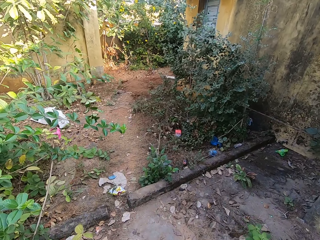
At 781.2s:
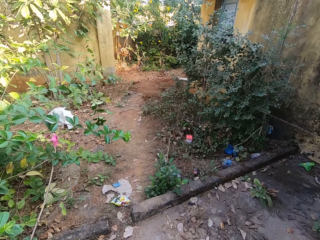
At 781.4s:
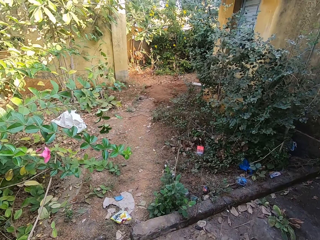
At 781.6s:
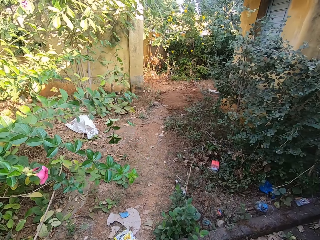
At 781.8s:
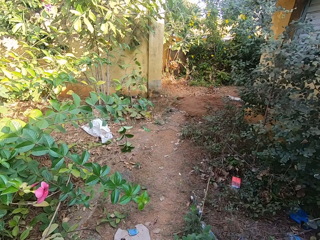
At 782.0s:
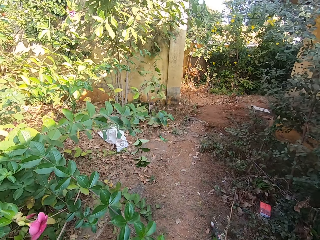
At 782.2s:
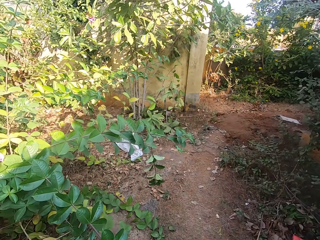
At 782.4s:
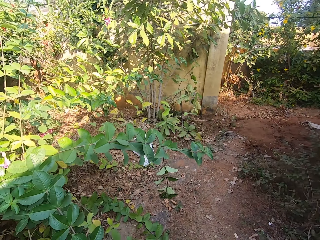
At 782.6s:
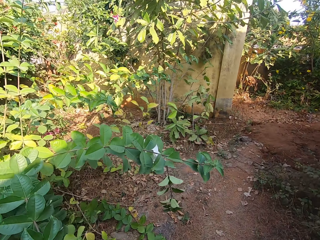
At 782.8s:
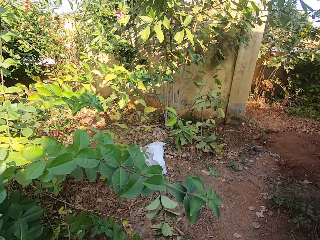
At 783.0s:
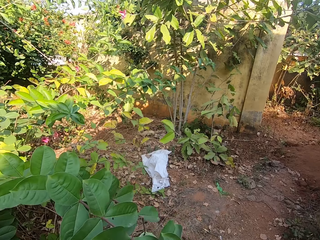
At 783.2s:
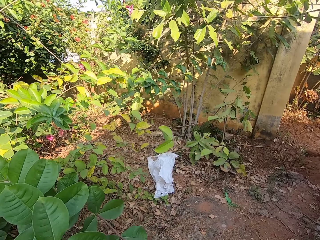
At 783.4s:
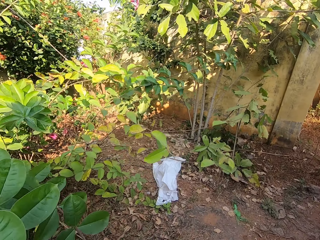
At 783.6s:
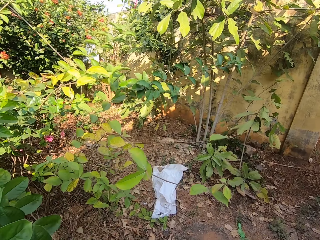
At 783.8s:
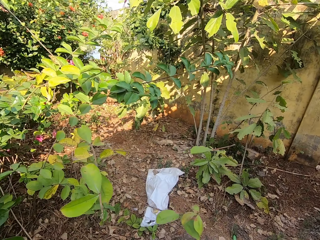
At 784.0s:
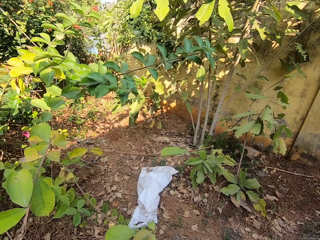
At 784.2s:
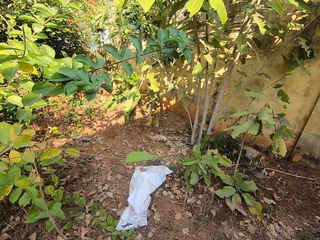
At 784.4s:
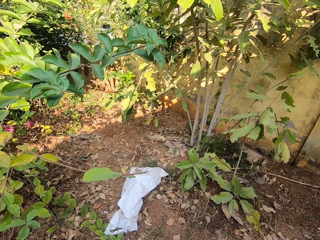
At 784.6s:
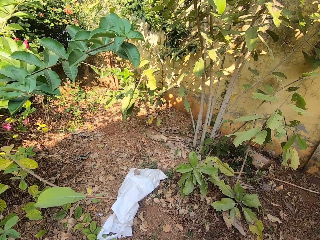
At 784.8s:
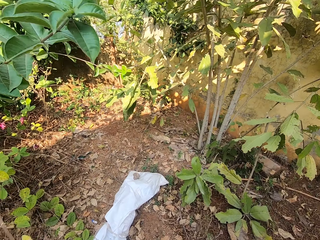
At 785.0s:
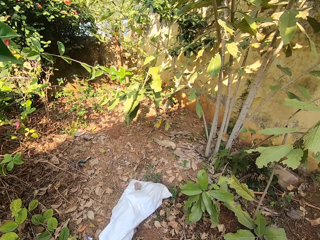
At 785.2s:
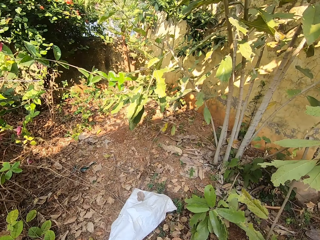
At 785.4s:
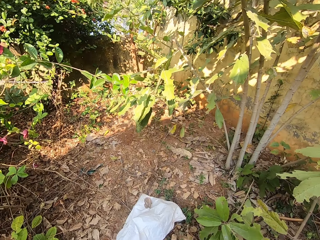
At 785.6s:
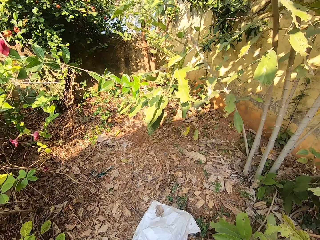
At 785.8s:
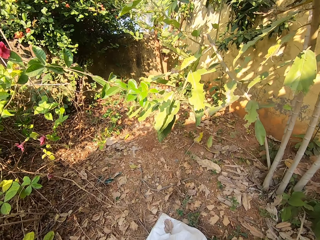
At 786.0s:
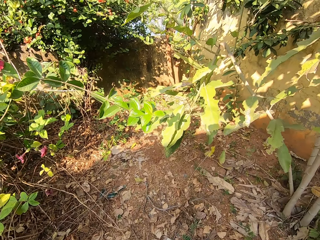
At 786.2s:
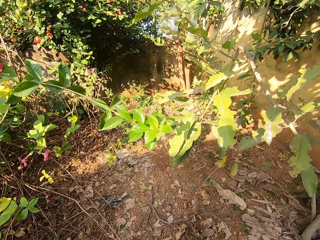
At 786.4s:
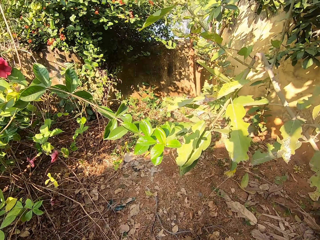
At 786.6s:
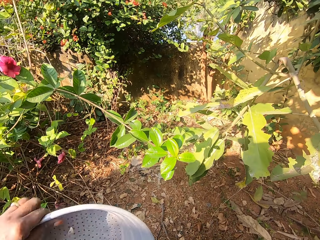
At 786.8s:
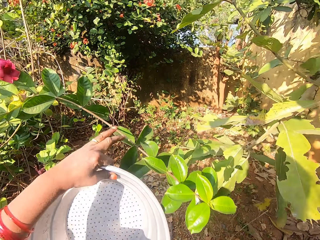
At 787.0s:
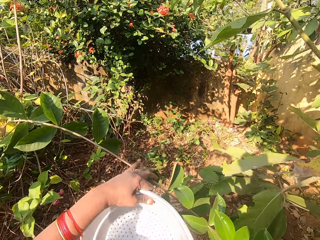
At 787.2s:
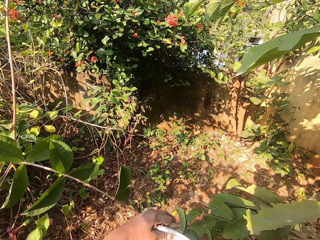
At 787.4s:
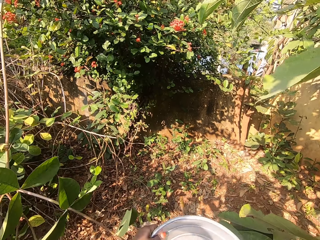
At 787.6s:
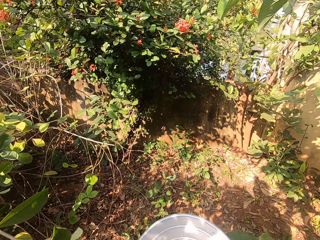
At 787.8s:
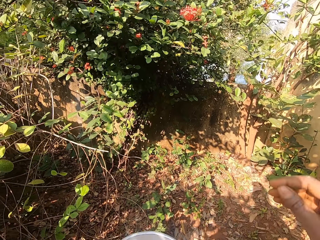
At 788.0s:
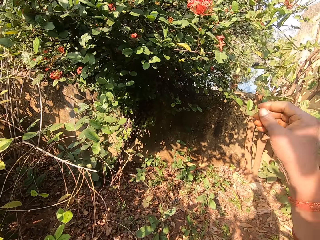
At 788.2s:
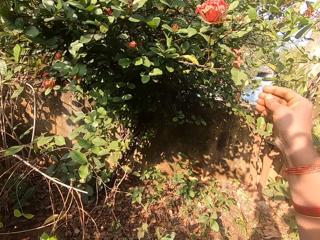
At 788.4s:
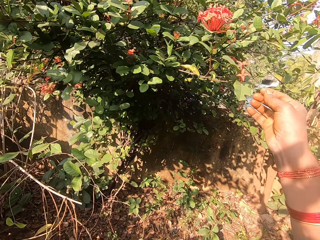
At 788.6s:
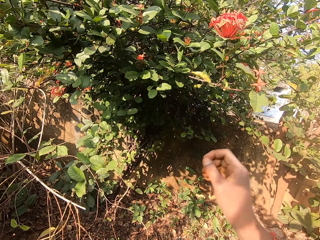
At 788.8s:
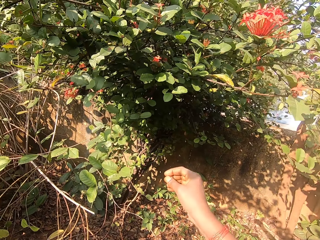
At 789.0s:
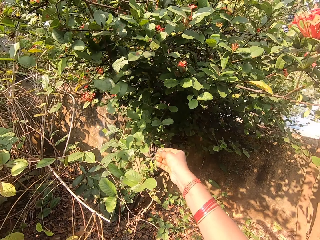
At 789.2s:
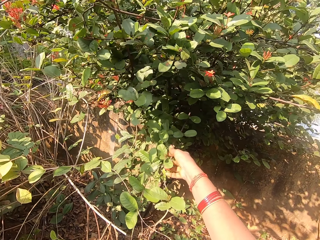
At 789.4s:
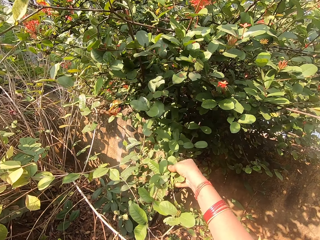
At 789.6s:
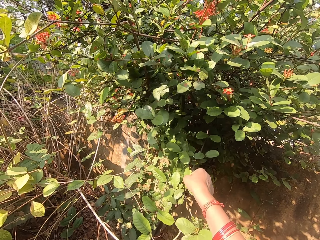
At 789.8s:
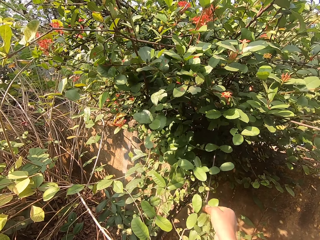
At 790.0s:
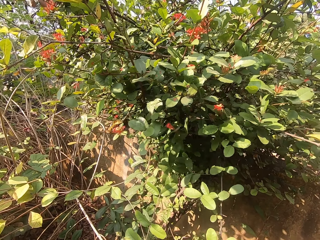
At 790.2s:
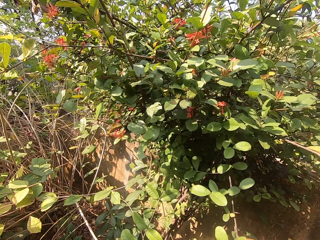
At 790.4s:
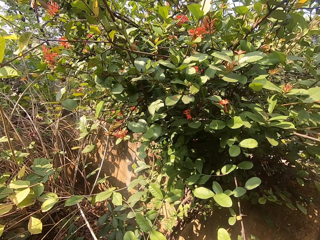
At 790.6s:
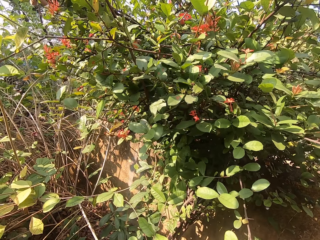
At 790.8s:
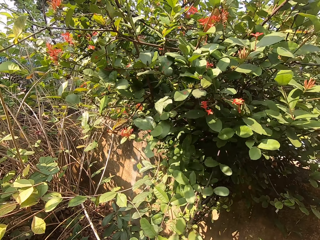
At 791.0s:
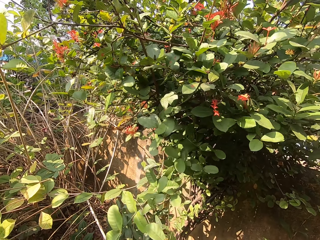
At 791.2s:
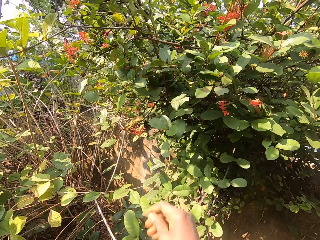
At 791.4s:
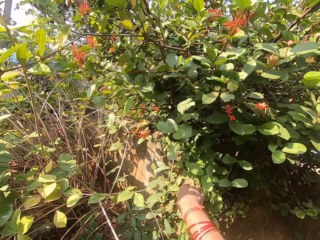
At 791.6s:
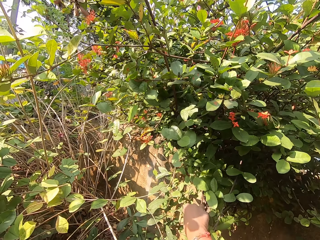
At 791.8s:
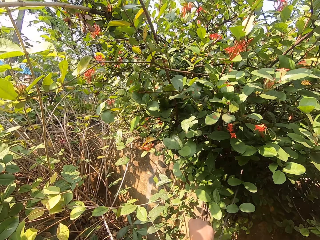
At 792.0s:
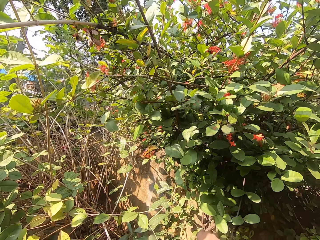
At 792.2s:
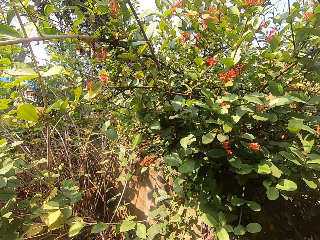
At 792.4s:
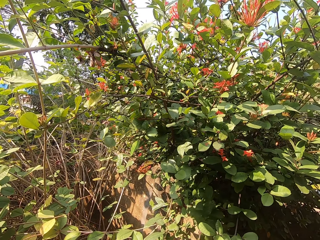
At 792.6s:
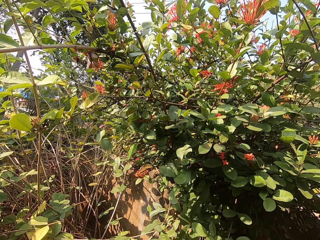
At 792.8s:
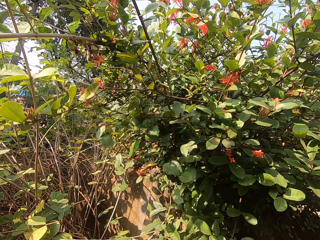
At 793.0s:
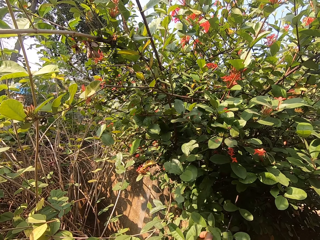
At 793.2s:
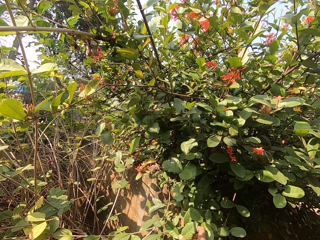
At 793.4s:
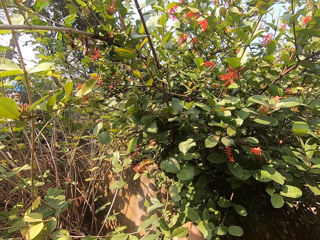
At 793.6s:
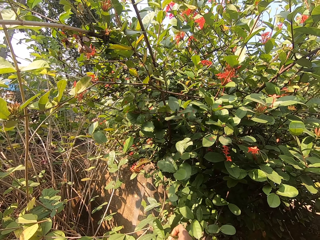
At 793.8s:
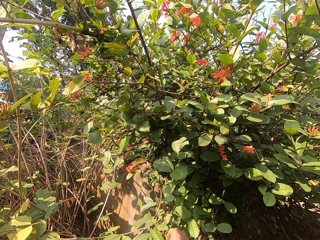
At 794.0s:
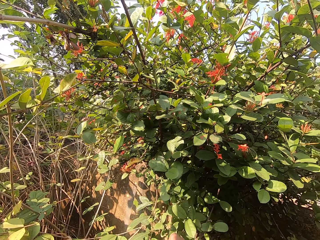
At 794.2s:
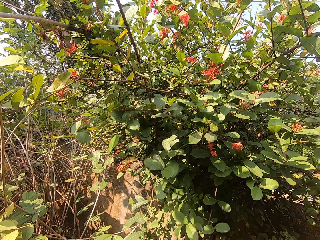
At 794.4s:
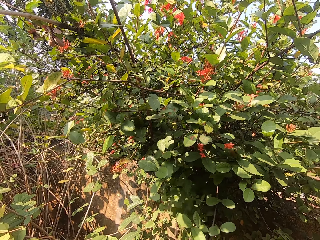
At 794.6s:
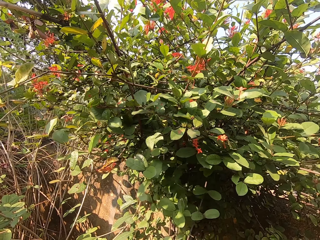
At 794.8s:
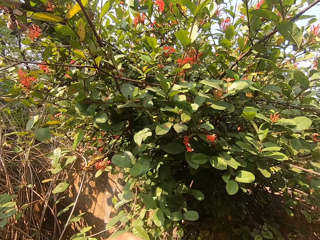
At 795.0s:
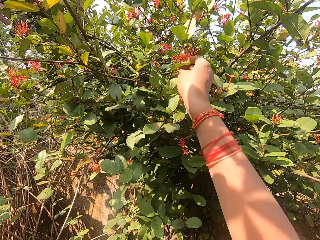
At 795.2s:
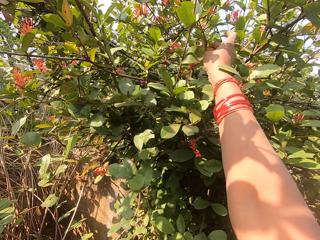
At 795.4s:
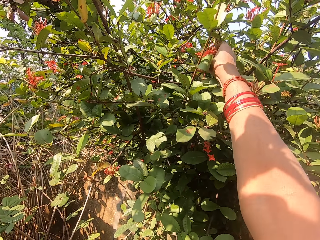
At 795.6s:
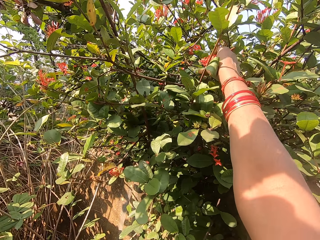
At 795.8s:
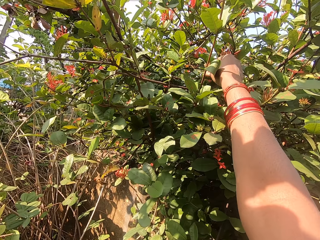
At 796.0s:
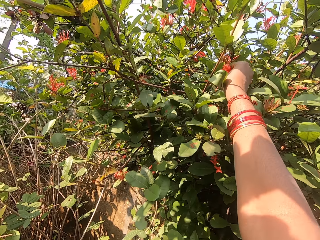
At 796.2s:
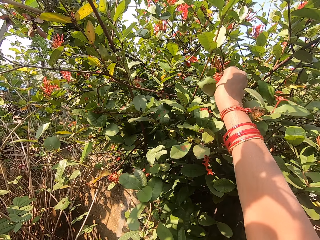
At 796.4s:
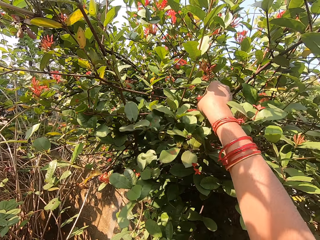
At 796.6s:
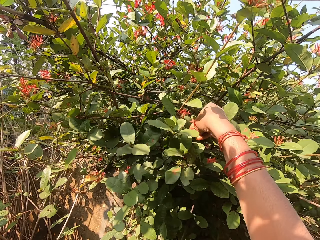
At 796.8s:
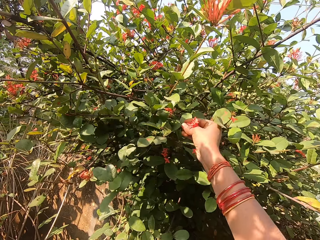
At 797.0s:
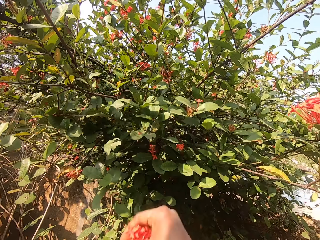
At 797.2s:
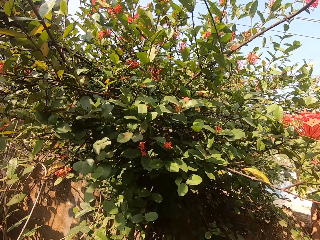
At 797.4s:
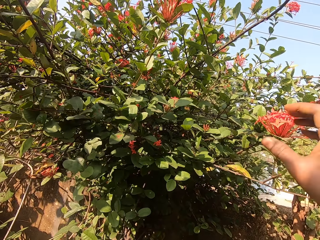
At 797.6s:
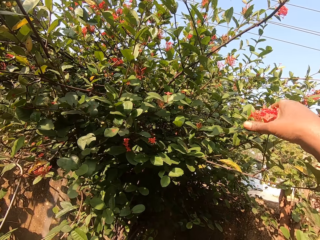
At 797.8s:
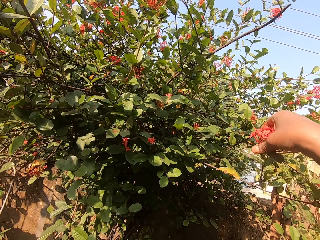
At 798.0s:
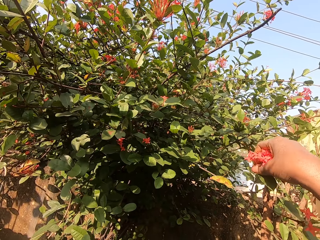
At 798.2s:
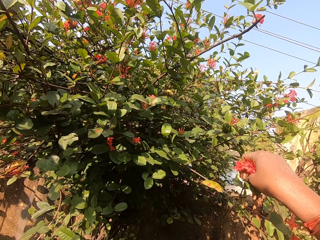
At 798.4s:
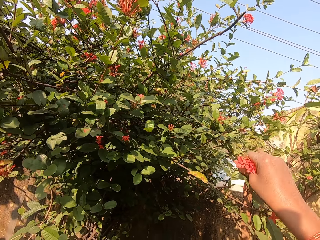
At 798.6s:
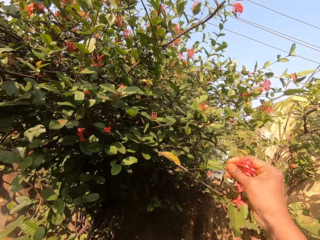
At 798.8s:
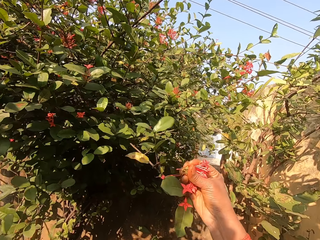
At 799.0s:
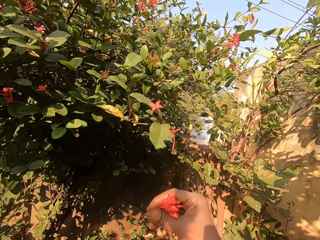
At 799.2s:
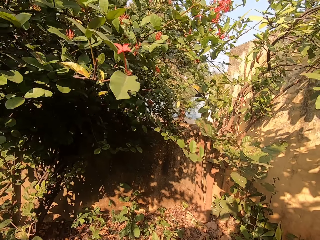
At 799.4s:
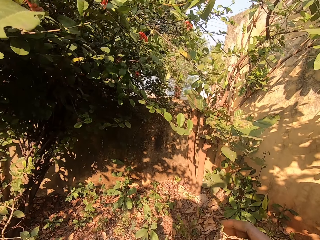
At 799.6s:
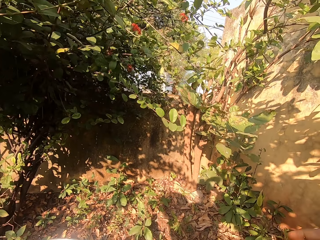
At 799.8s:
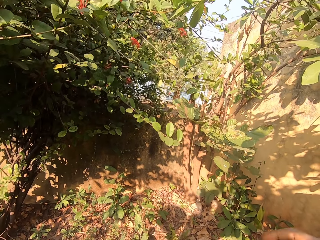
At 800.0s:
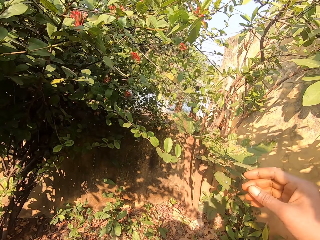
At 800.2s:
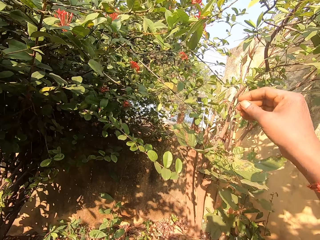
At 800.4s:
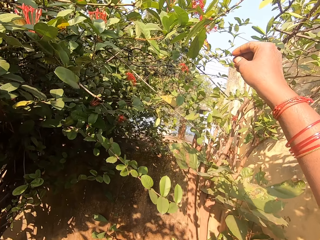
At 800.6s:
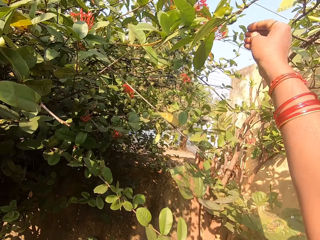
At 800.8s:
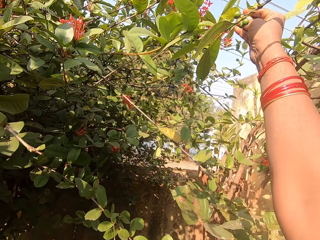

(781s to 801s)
The camera wearer walks around. They pull a tree branch, pick flowers. They pick the flowers.

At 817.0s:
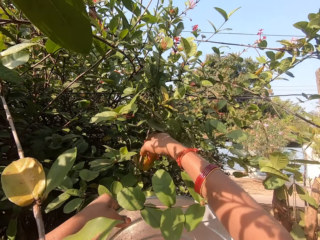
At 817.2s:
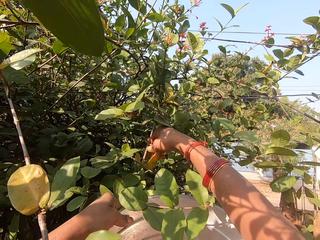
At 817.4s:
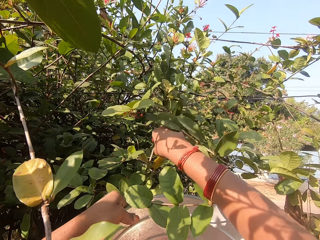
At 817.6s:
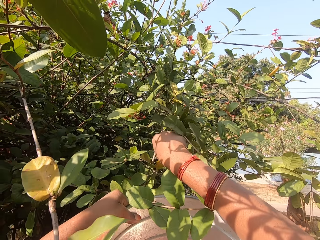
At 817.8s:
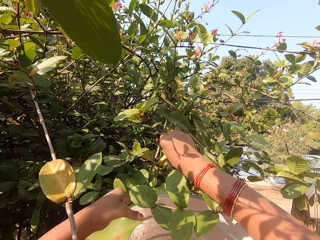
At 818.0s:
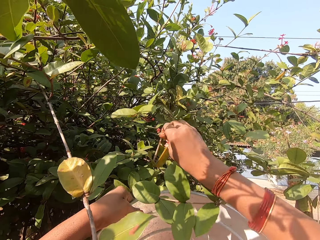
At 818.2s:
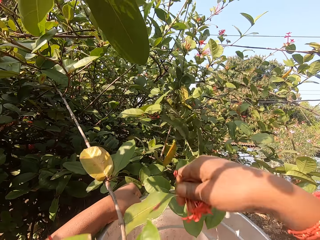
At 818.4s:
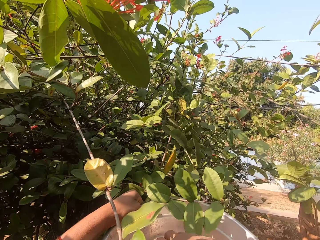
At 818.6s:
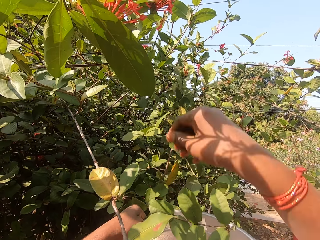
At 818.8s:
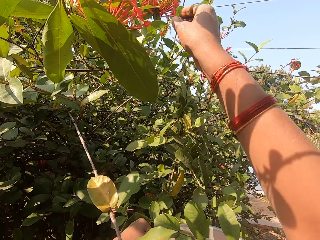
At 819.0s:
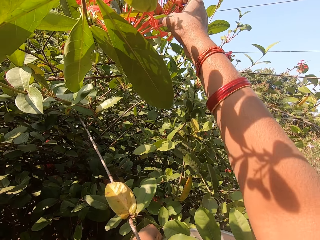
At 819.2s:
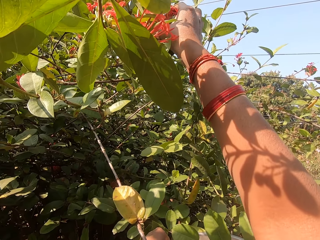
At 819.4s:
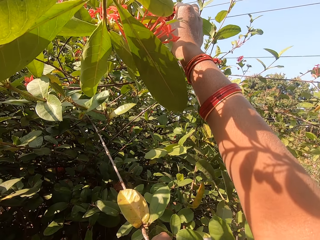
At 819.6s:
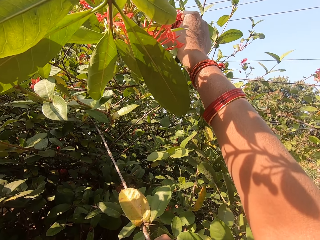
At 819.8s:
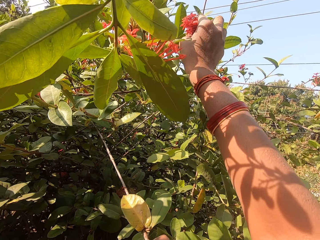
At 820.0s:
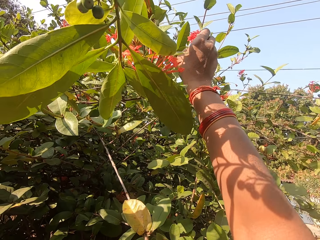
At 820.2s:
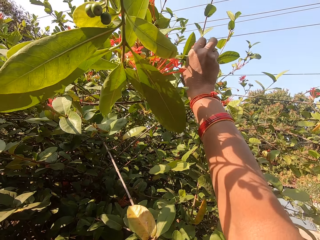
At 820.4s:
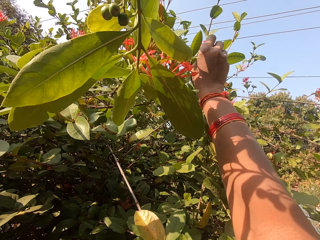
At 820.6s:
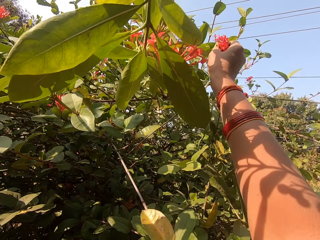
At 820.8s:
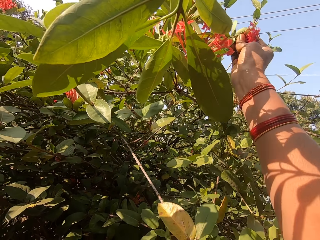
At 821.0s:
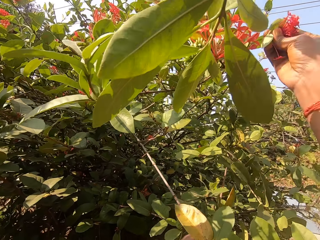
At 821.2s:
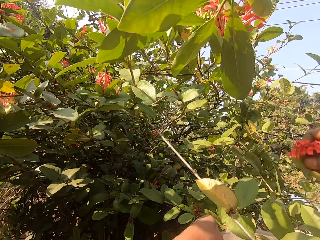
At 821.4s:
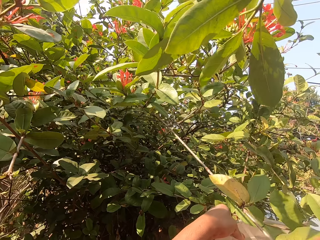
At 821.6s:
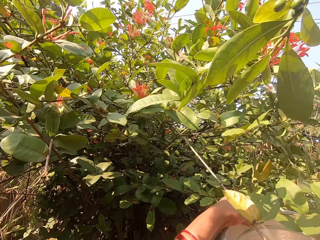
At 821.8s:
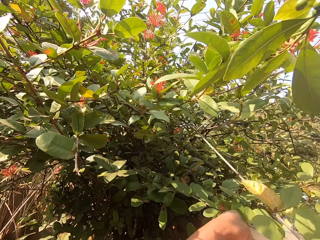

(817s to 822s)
The camera wearer drops the flowers in the basin. They pick flowers.
